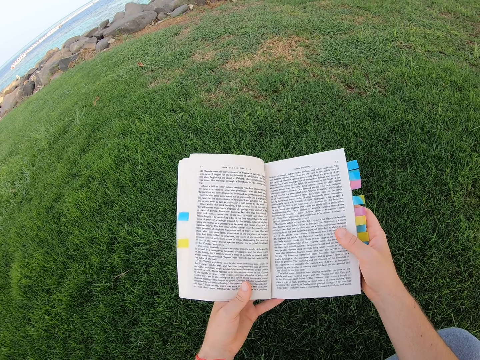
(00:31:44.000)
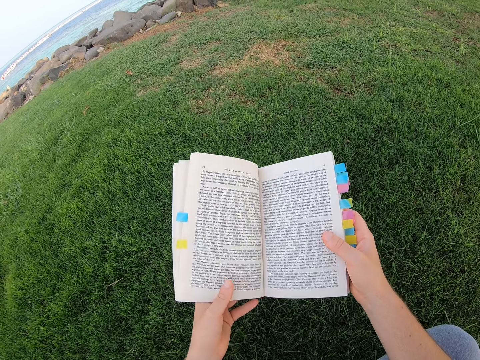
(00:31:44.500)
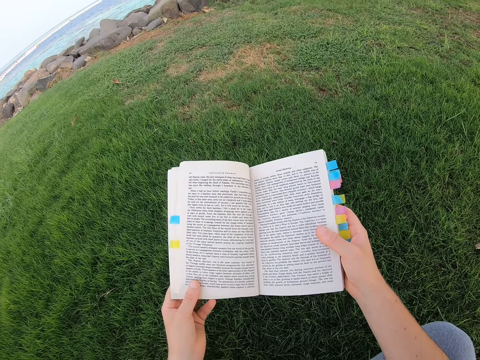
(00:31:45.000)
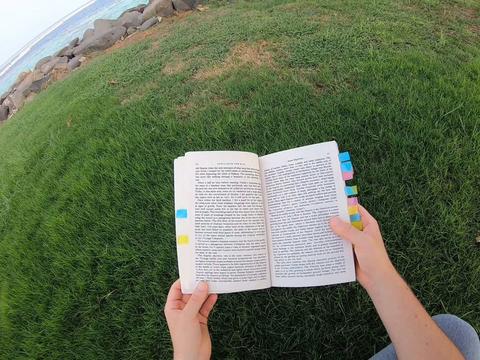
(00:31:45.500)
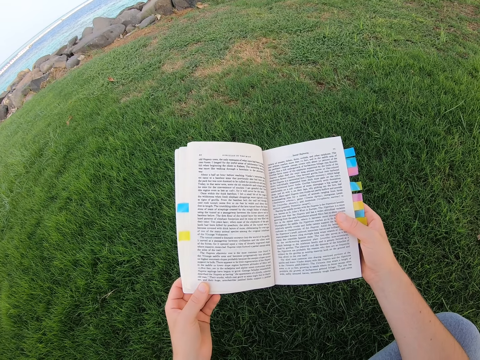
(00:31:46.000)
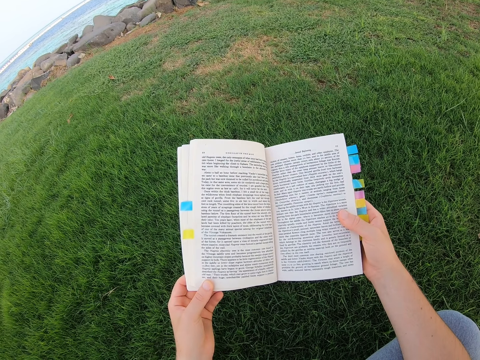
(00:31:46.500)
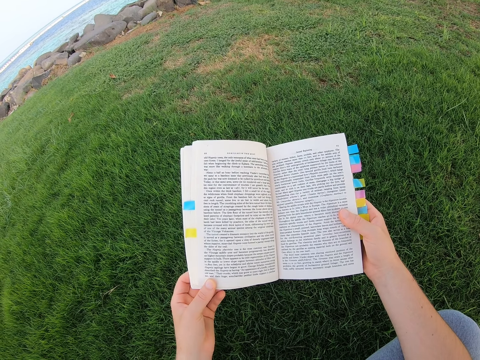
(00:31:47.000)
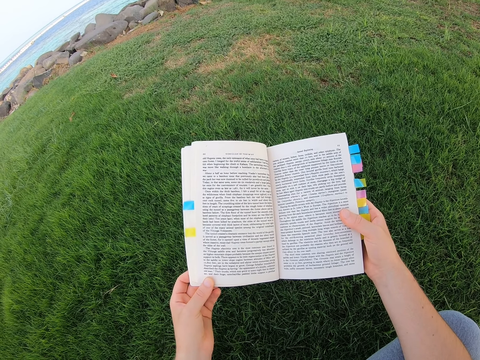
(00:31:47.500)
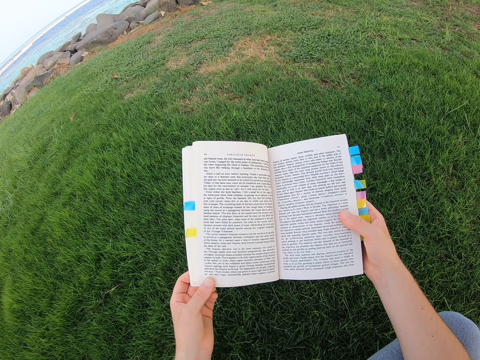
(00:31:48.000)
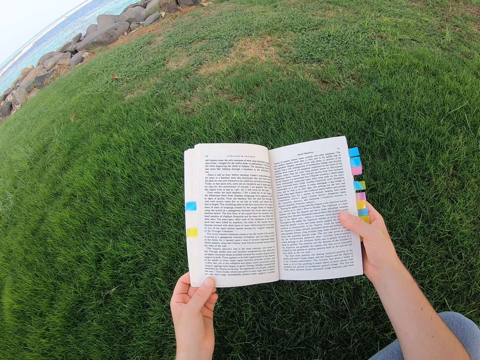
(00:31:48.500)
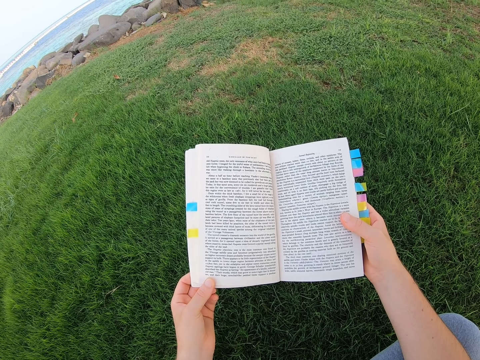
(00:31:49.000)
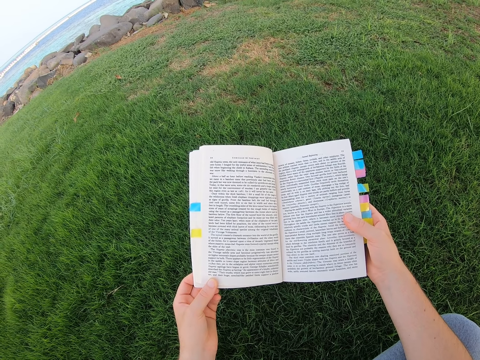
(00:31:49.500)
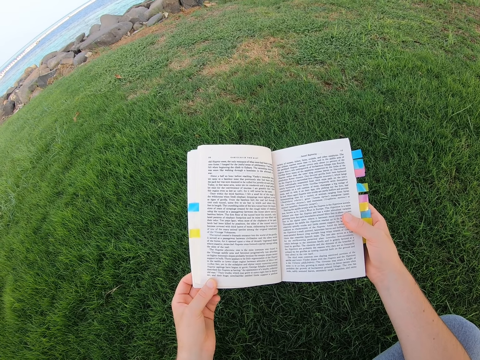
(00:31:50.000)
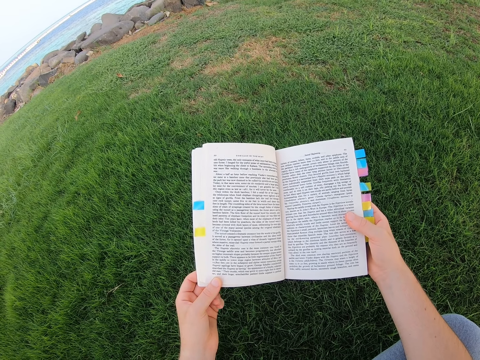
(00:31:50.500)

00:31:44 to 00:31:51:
The camera wearer reads a novel.

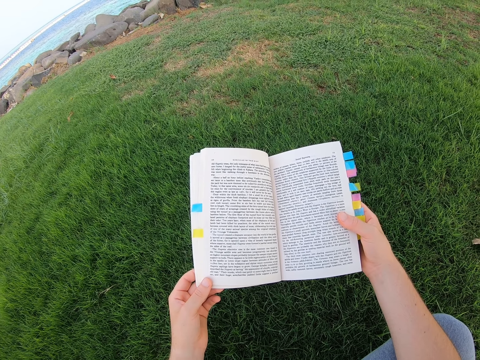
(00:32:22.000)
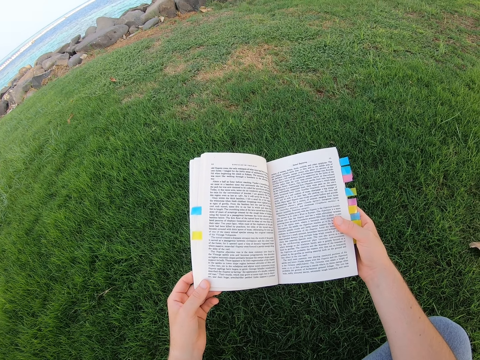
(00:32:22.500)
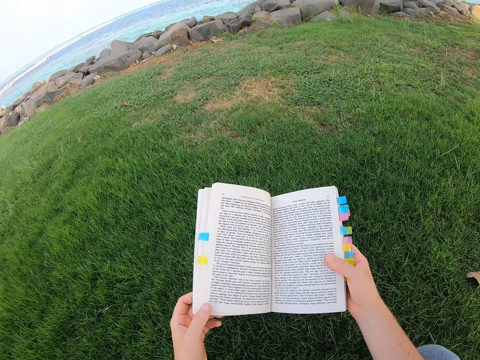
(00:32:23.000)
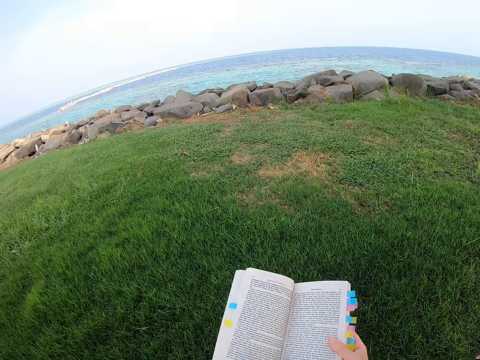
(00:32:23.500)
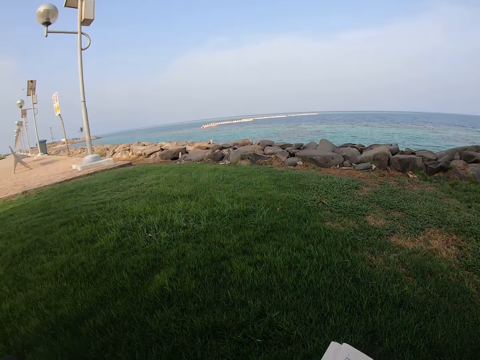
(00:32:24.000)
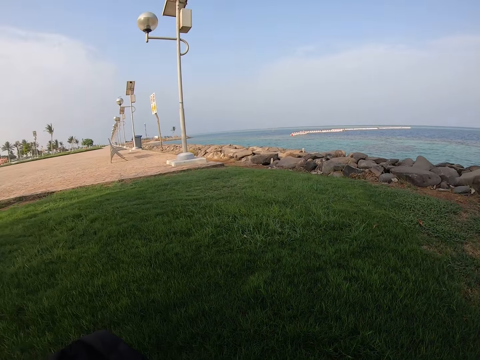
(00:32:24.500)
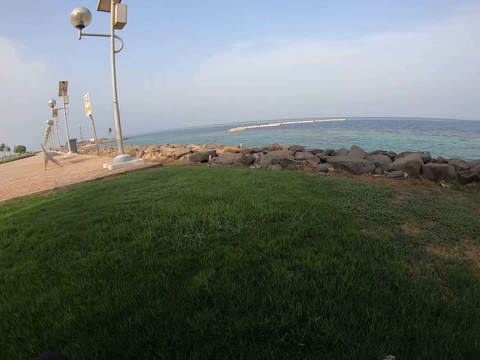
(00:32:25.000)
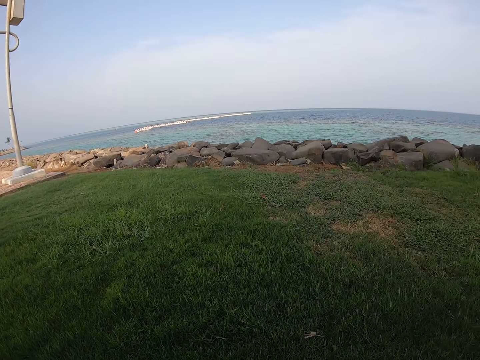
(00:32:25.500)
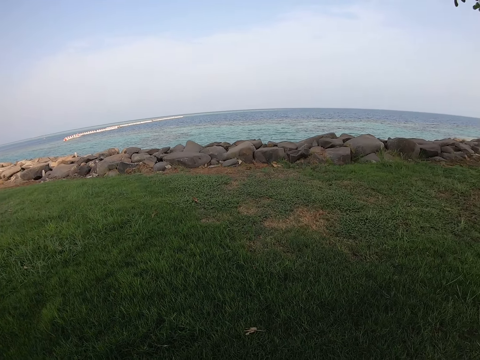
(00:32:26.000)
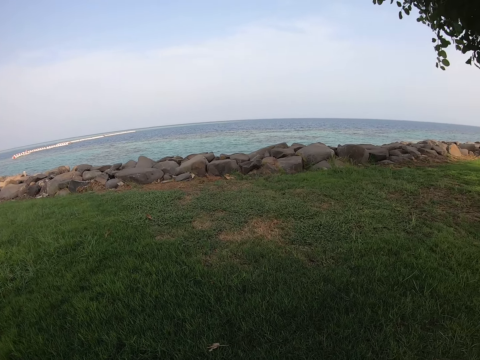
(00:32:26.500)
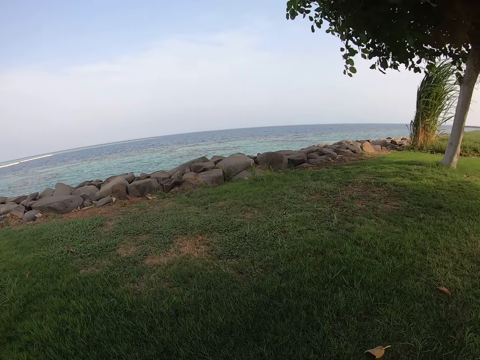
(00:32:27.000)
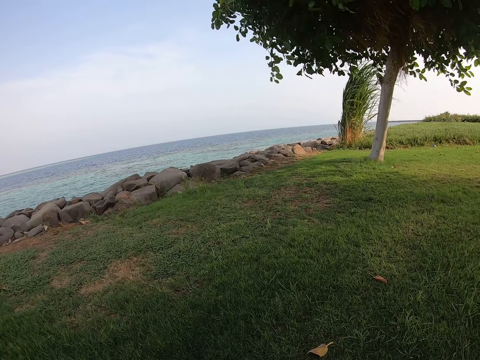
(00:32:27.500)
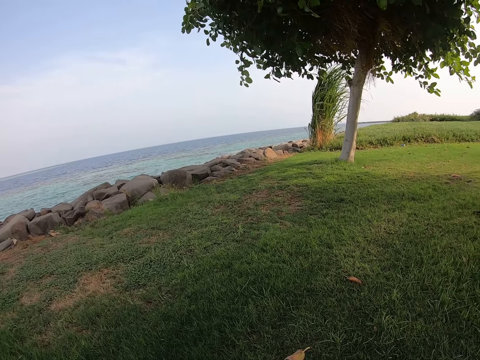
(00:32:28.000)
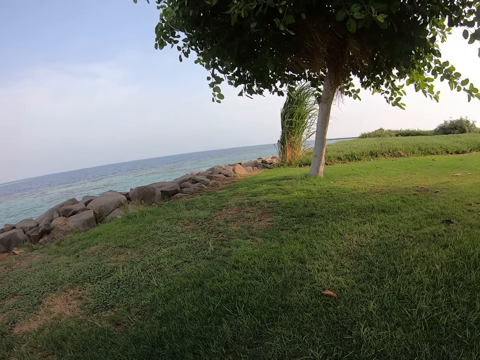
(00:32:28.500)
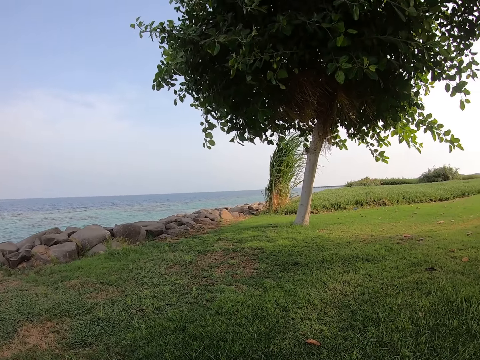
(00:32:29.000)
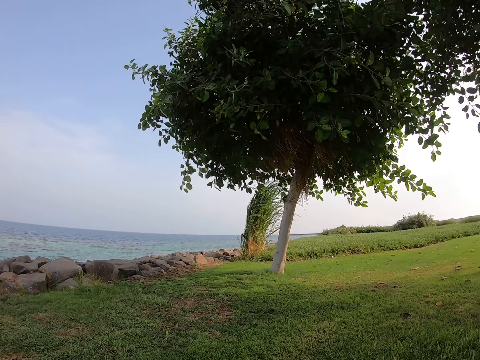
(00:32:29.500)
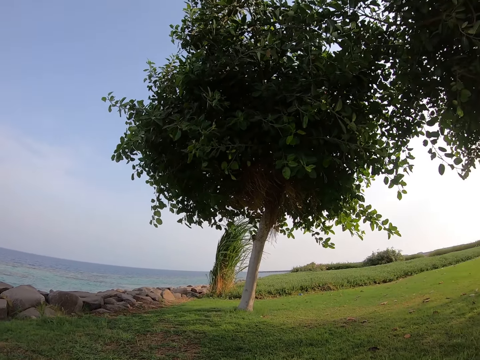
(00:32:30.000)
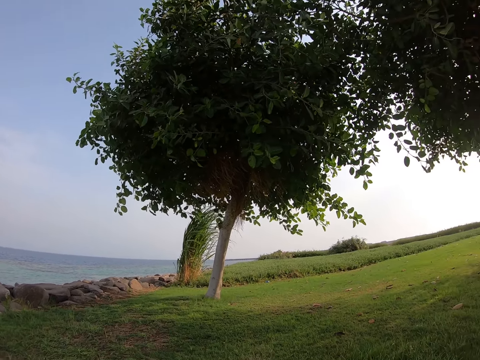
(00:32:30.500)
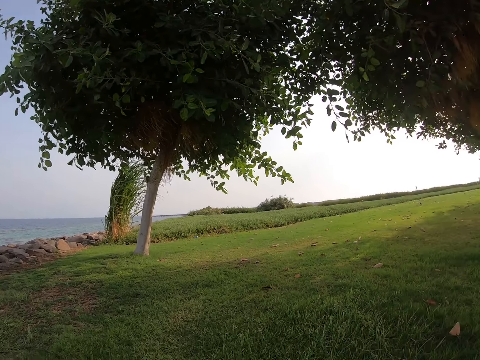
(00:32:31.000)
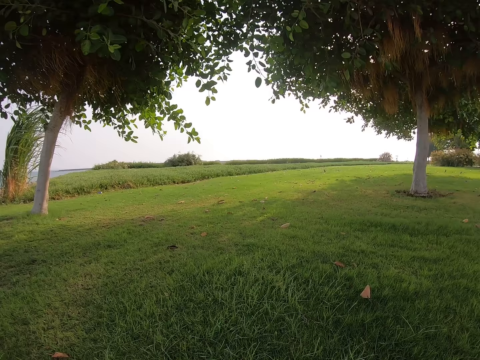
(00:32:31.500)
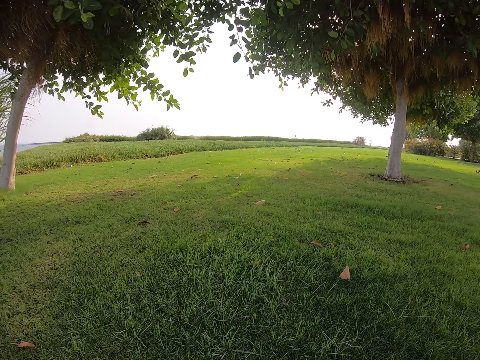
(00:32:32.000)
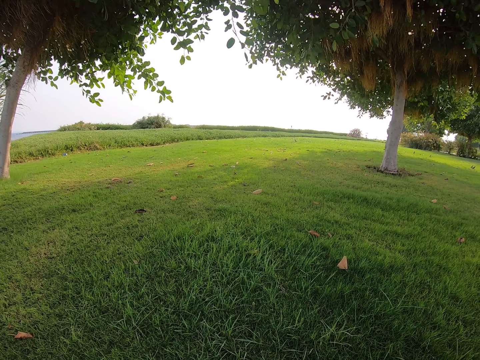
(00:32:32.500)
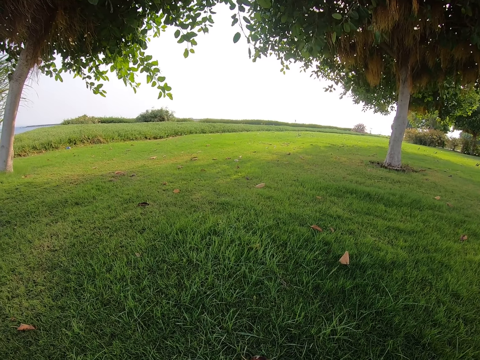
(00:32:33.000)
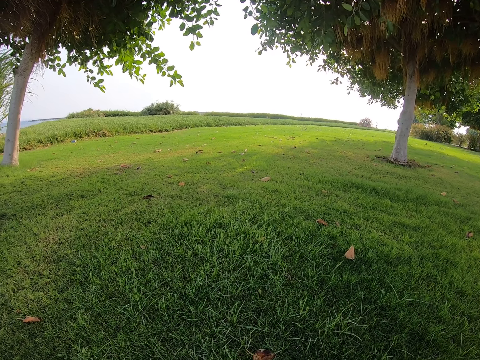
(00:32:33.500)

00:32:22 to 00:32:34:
The camera wearer moves the novel. They look around.

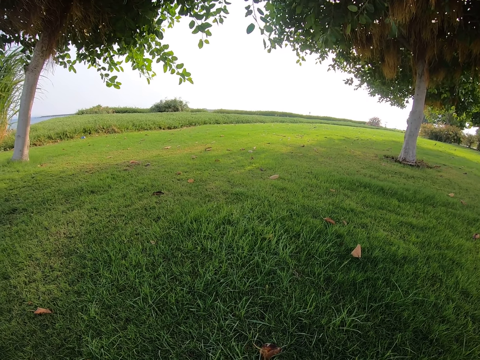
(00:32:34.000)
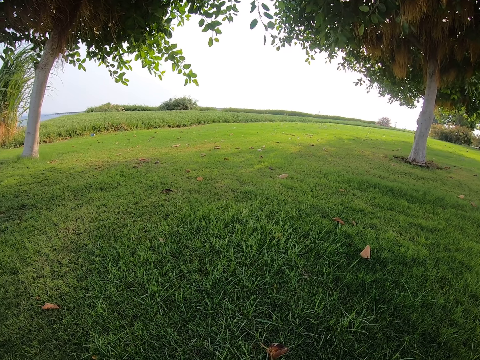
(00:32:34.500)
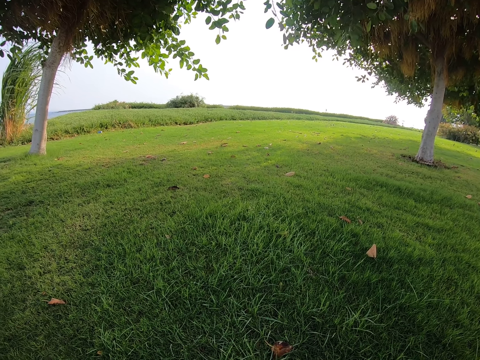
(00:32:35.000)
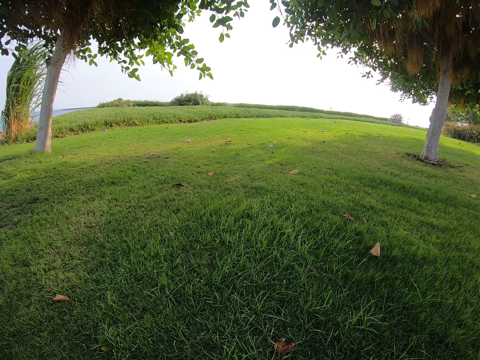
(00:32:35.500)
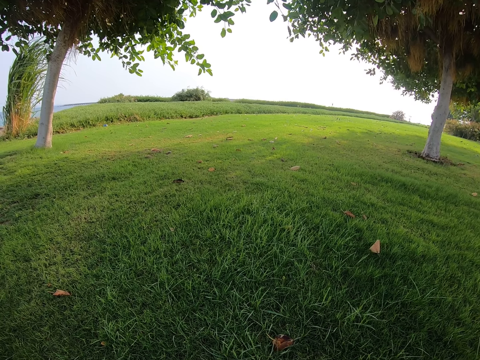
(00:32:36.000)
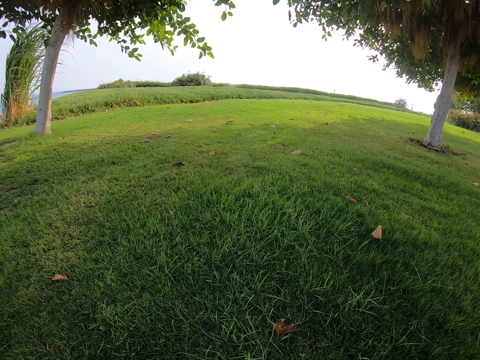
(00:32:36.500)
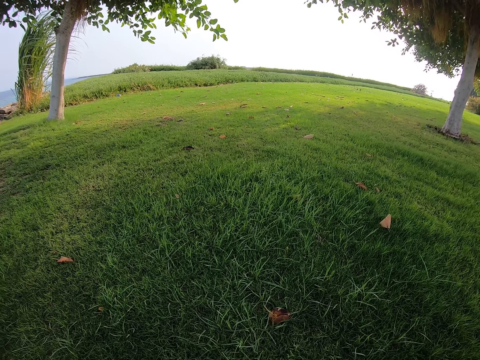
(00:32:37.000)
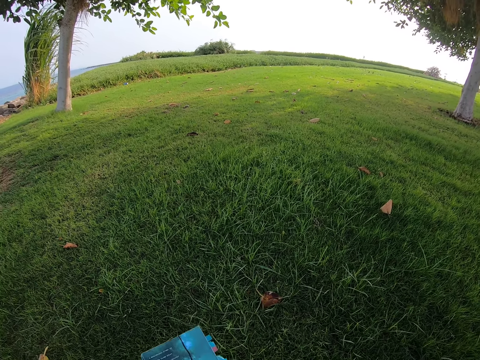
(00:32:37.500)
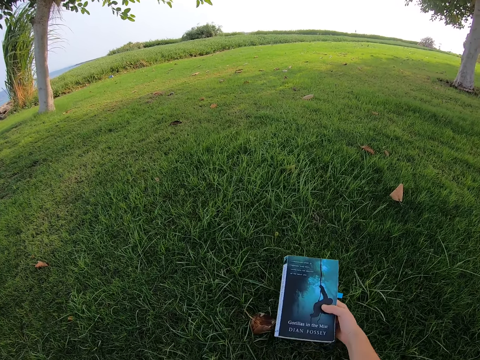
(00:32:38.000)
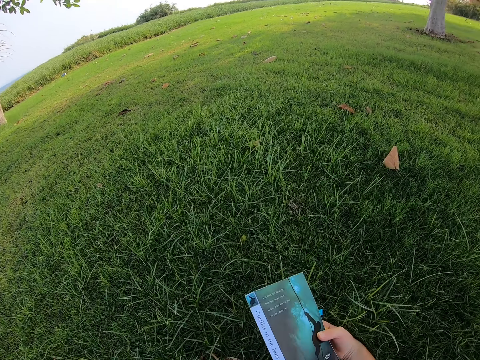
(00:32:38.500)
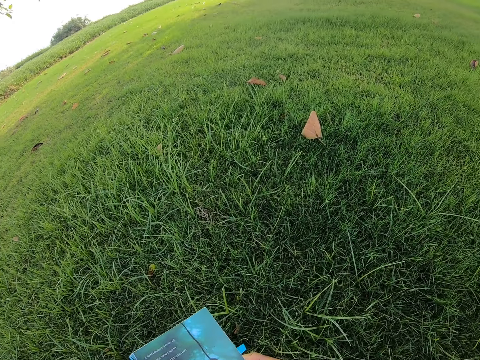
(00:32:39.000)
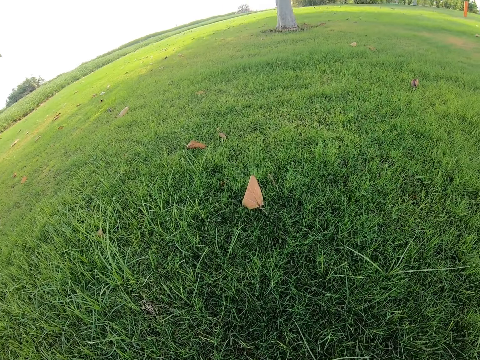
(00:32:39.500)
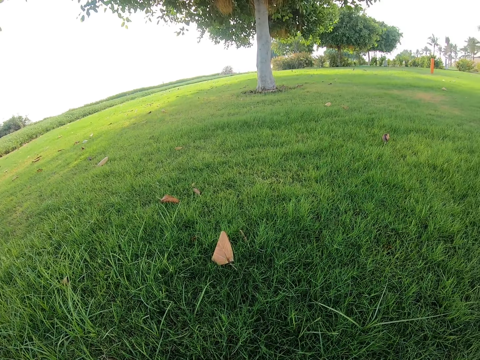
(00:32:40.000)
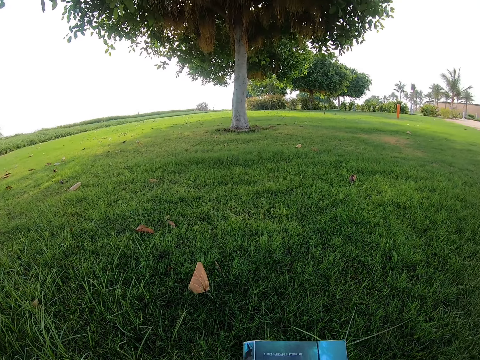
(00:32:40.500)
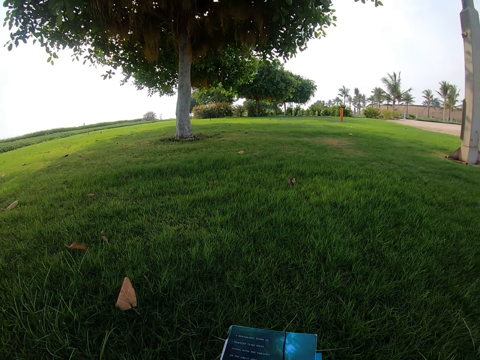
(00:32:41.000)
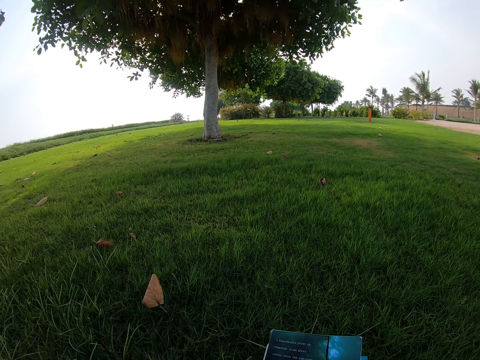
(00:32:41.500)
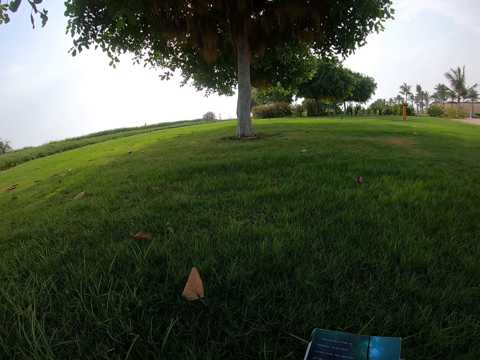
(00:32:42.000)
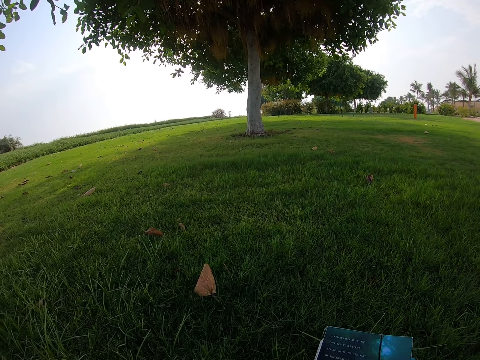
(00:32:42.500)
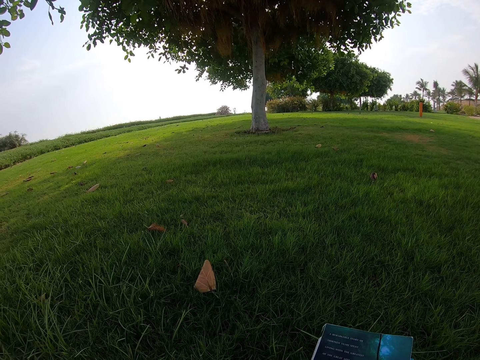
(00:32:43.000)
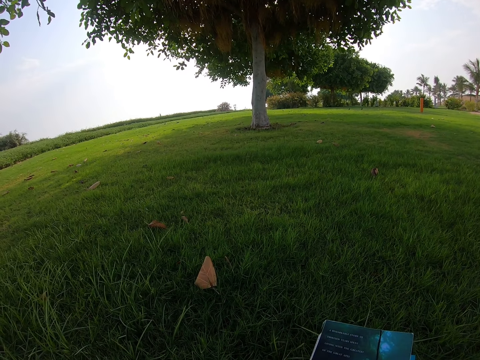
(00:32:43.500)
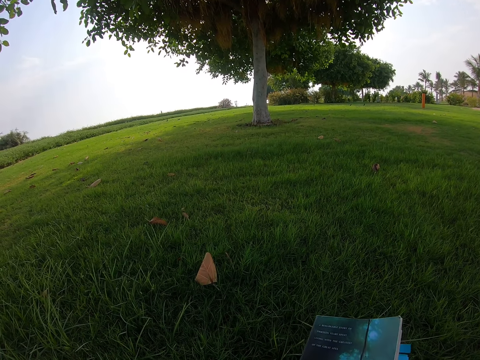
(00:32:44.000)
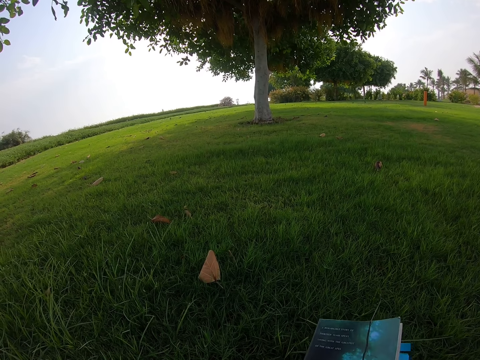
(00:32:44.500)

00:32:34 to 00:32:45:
The camera wearer moves the novel on the grass. They look at the grass. They move the novel on the grass. They look around.
